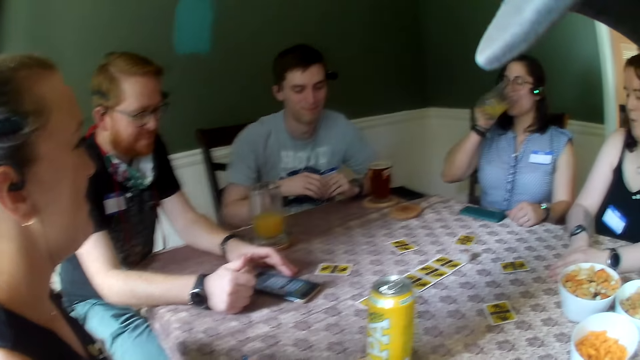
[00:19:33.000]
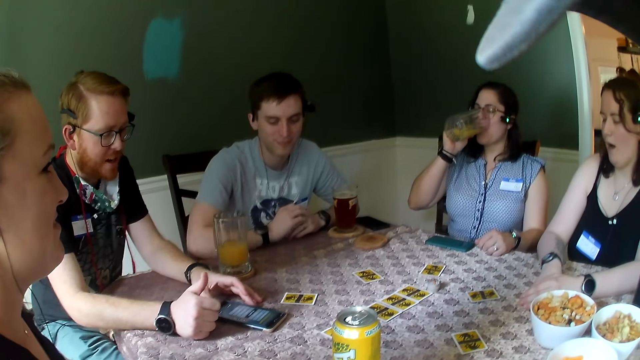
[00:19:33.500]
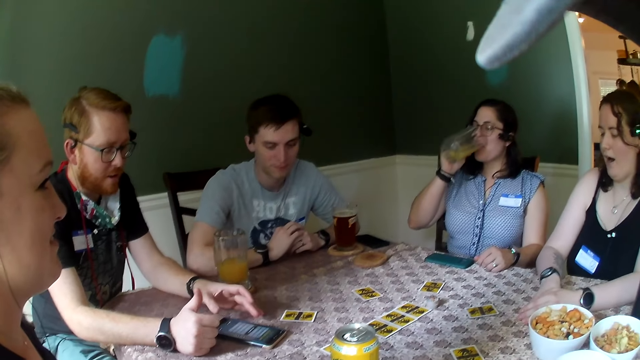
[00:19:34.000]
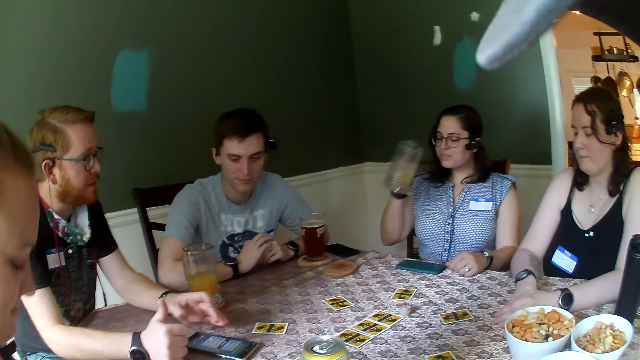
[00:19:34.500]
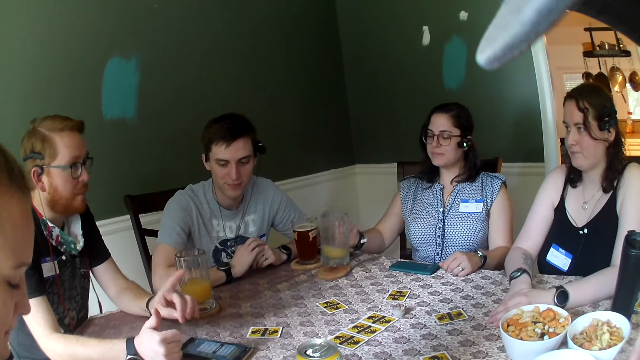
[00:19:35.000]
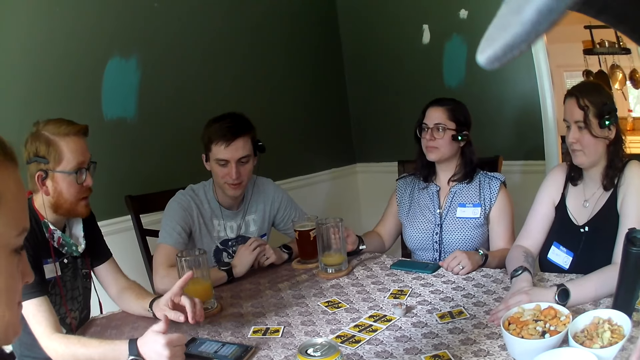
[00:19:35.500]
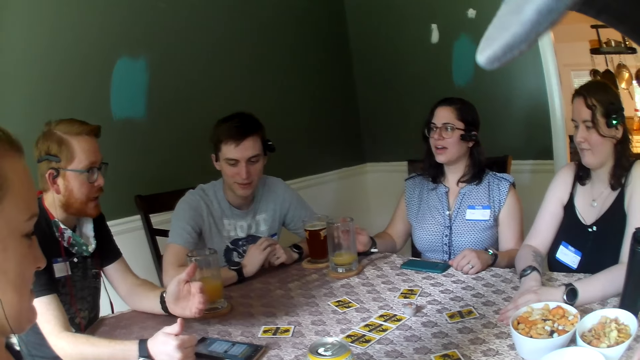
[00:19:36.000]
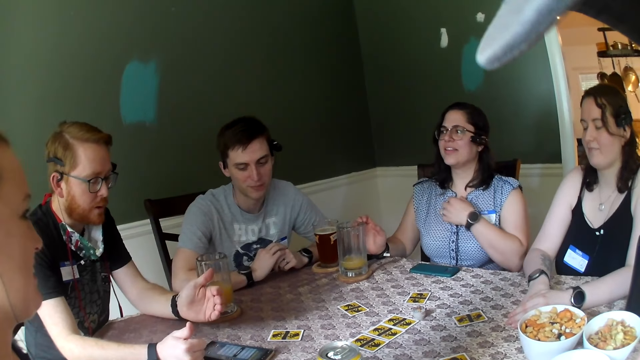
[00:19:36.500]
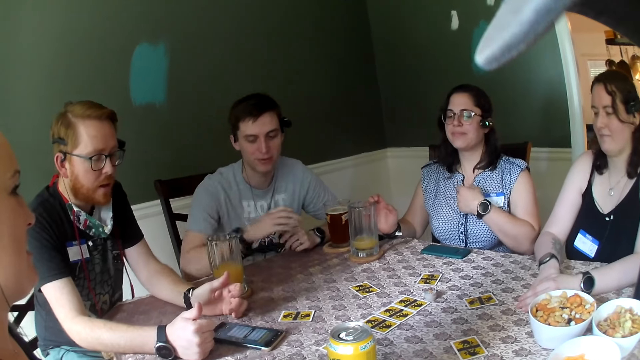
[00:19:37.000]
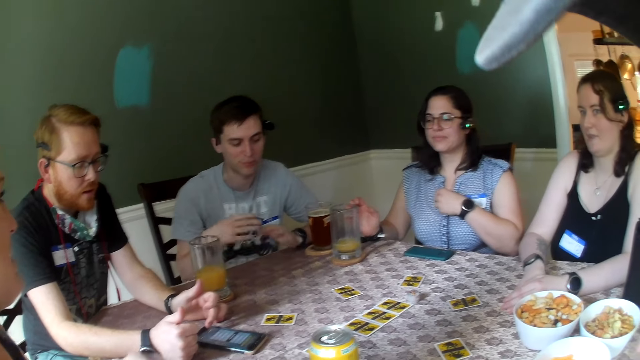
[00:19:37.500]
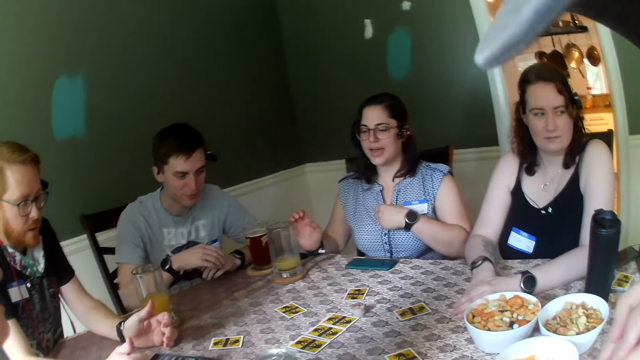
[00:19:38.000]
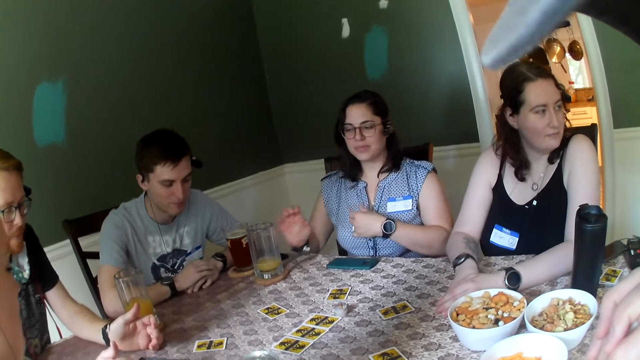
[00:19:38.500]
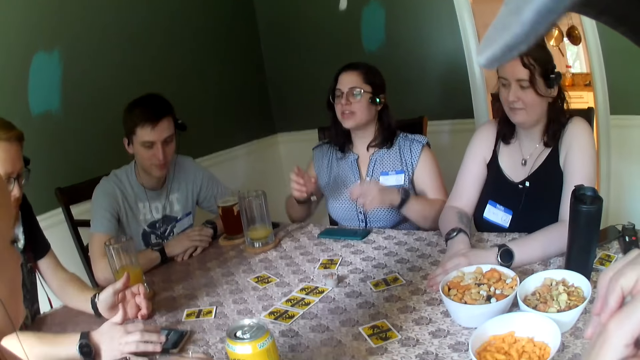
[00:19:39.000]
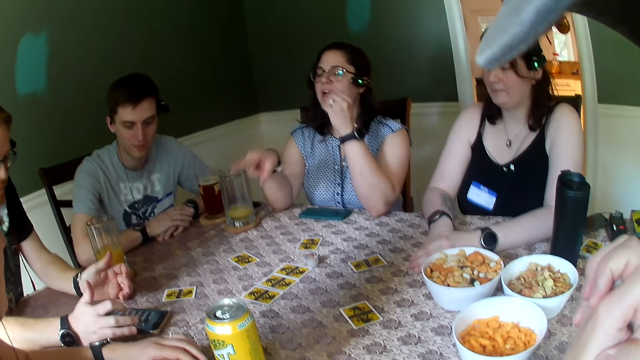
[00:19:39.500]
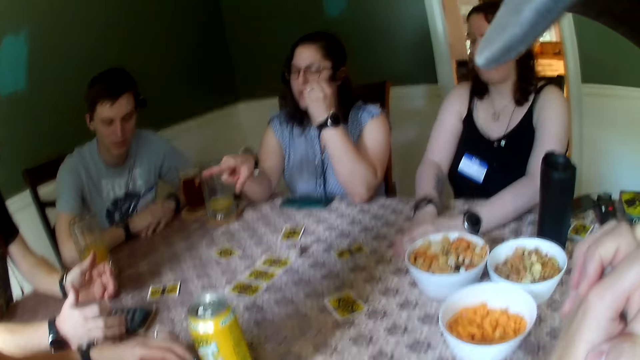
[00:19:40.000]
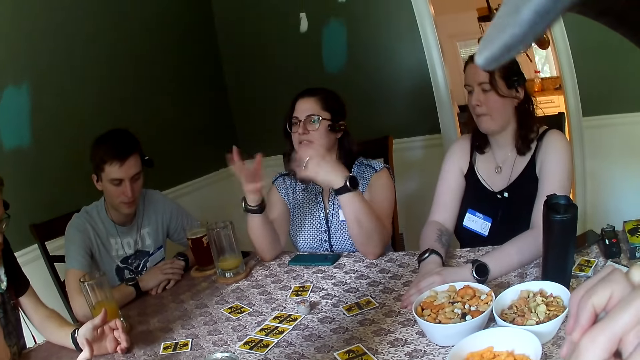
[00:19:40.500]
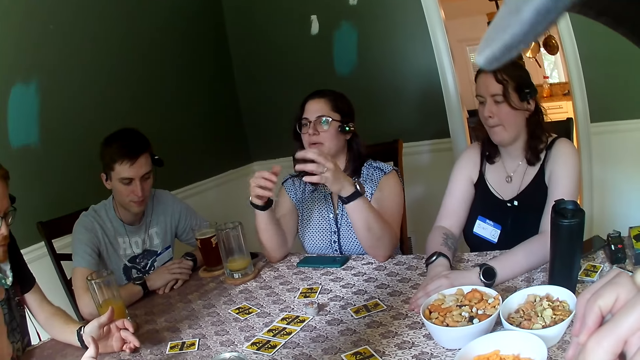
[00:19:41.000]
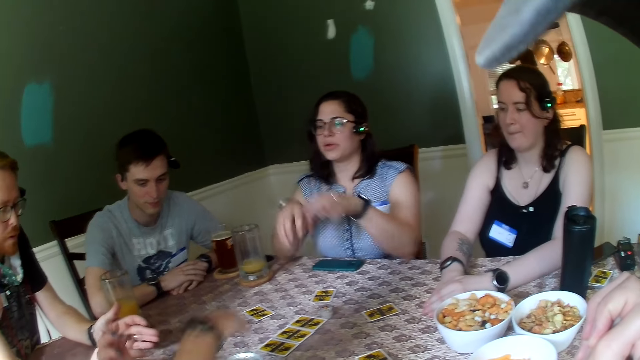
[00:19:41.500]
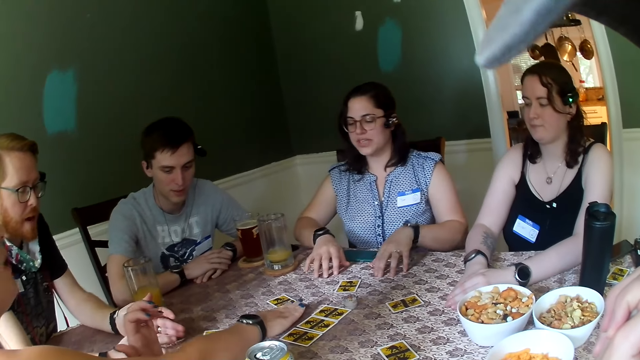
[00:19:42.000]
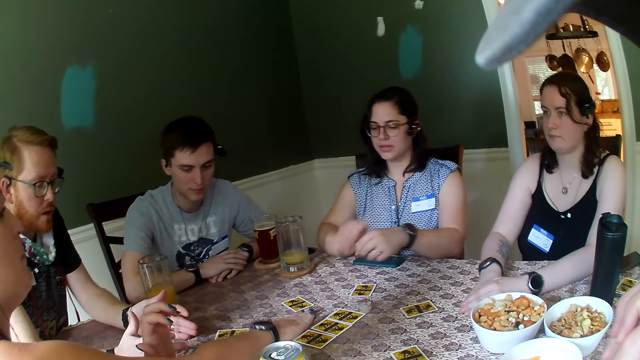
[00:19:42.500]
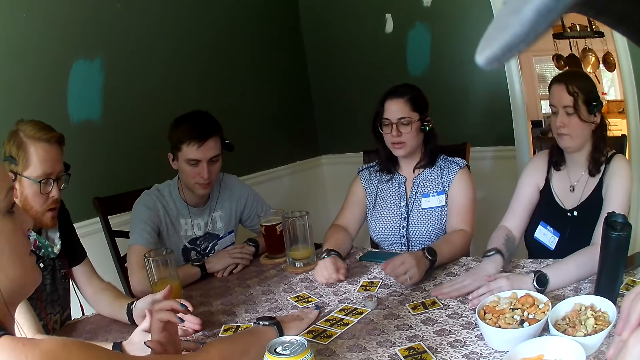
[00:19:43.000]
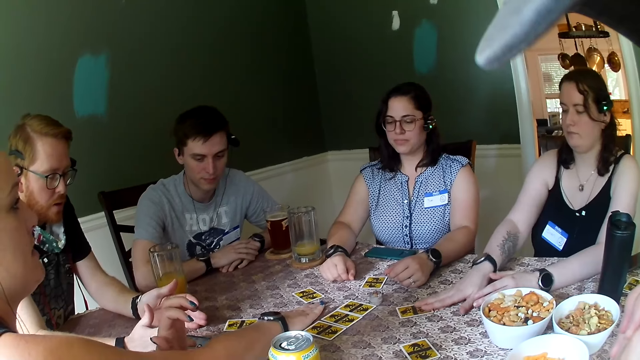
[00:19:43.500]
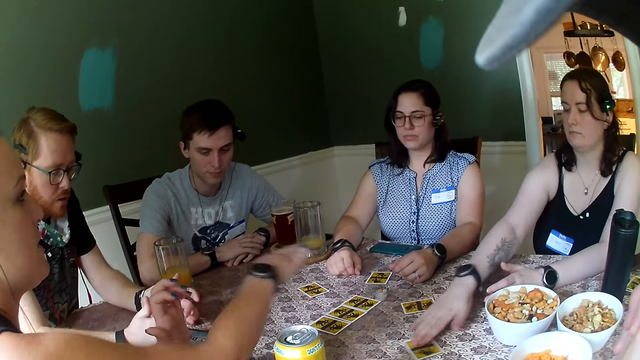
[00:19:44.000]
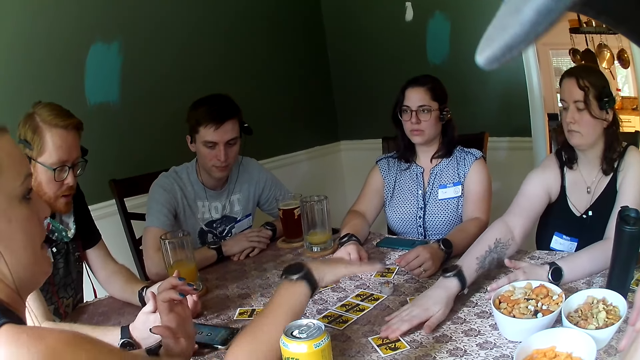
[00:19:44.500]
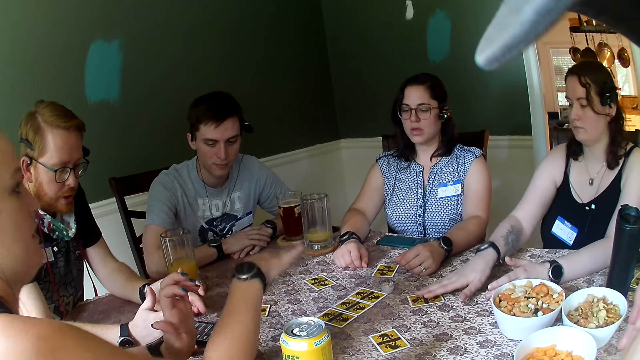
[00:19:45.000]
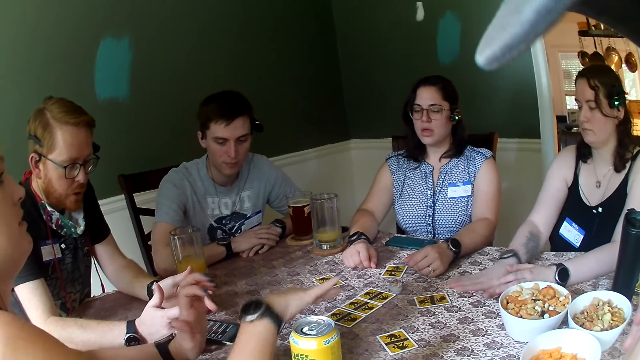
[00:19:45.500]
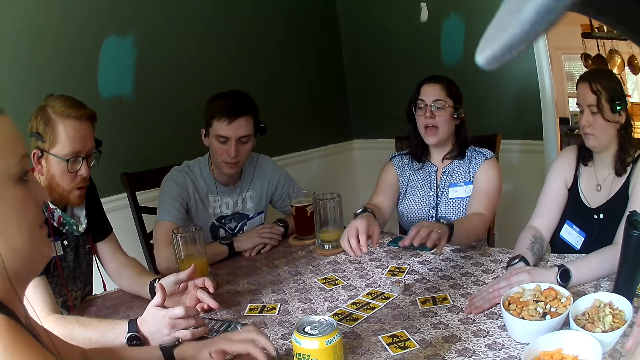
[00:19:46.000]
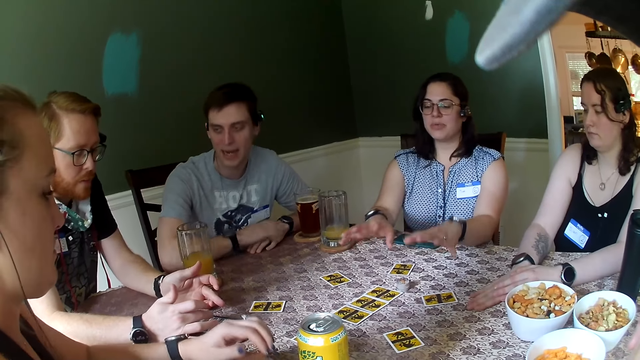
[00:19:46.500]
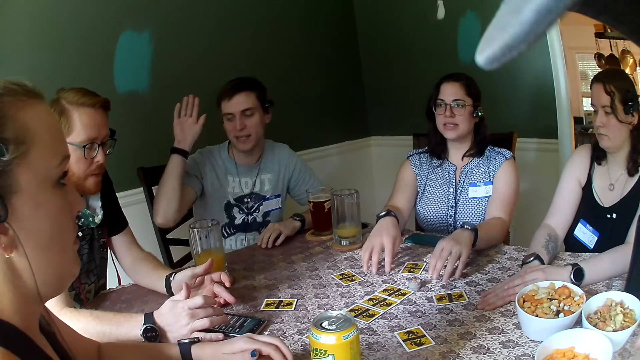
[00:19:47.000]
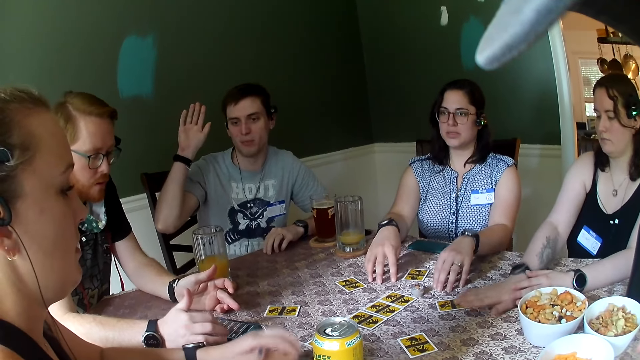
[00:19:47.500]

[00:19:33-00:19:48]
A woman drinks juice from the cup. Another woman looks around the table with a man, another man, the first woman and a third woman. The first woman drops the cup on the table. The other man converses with the first man, the second woman, the first woman and the third woman. The first woman loosens a button on her blouse with her left hand. Another woman touches the table with her right hand. The third woman moves the card on the table with her right hand. The other man converses with the first man, the second woman, the first woman and the third woman.

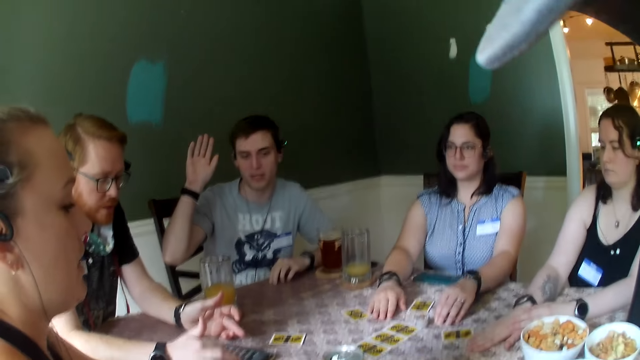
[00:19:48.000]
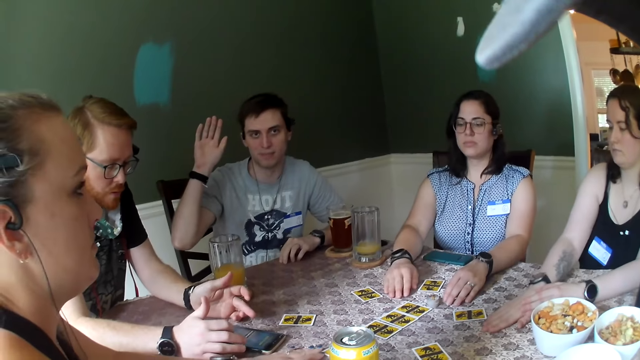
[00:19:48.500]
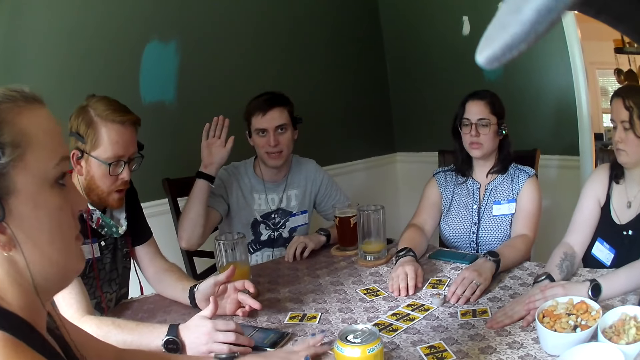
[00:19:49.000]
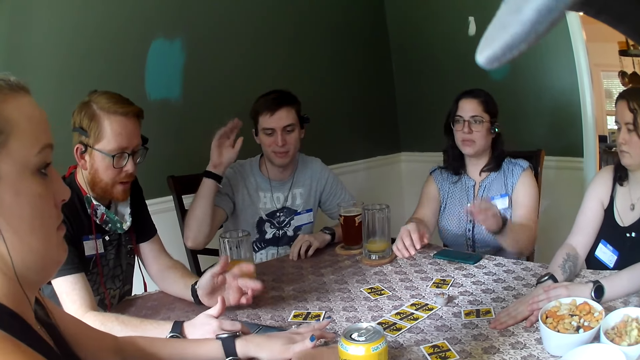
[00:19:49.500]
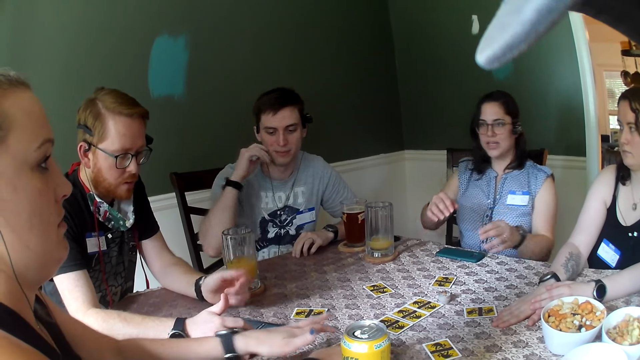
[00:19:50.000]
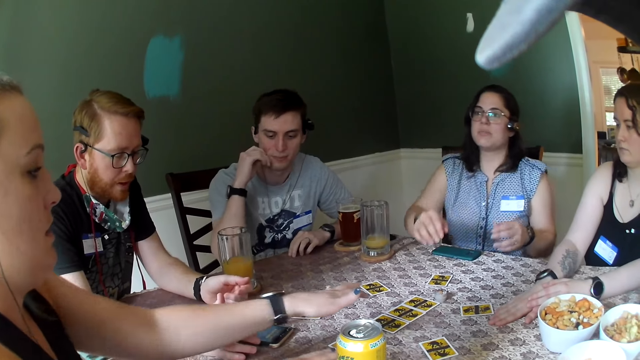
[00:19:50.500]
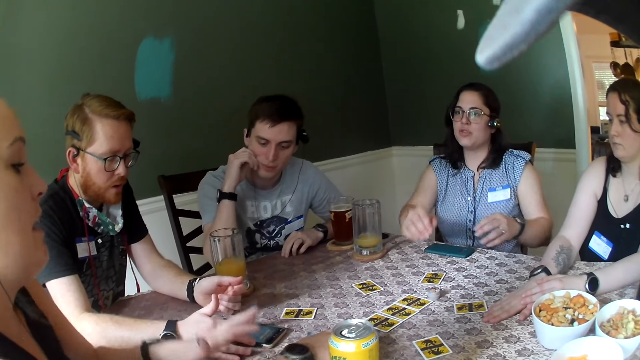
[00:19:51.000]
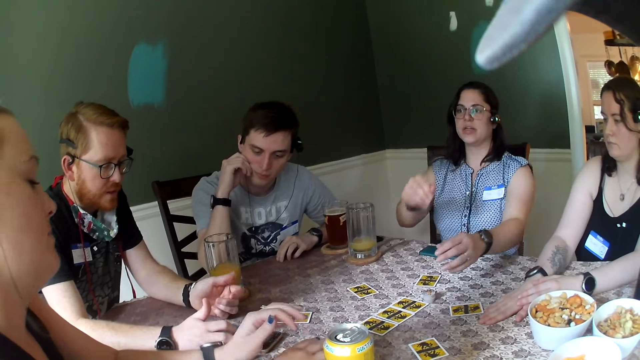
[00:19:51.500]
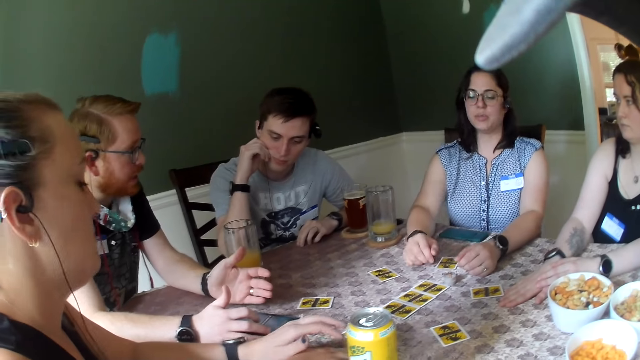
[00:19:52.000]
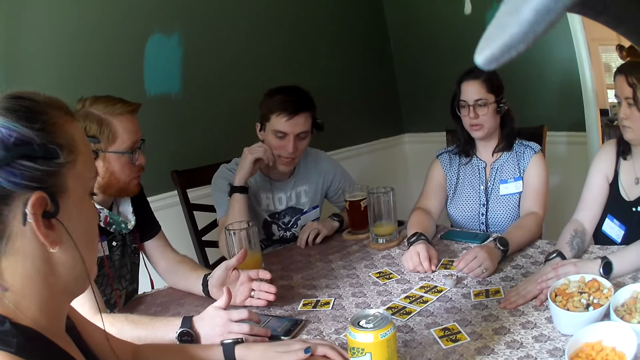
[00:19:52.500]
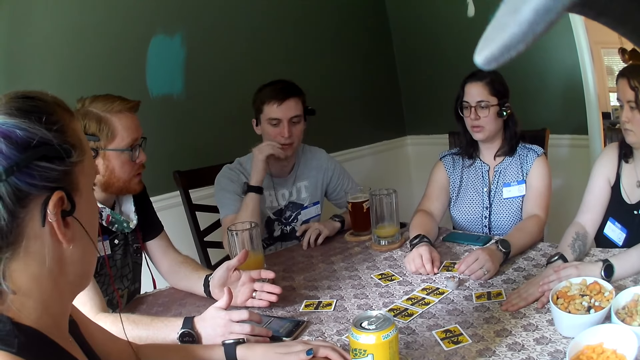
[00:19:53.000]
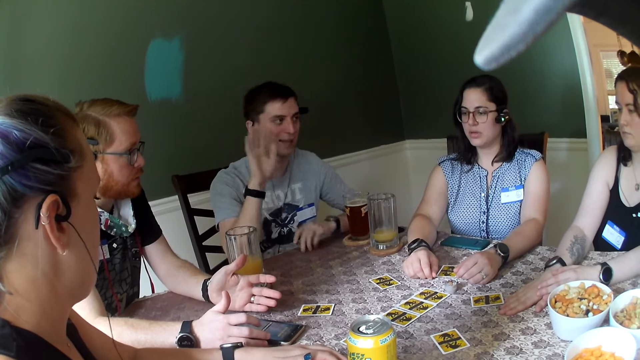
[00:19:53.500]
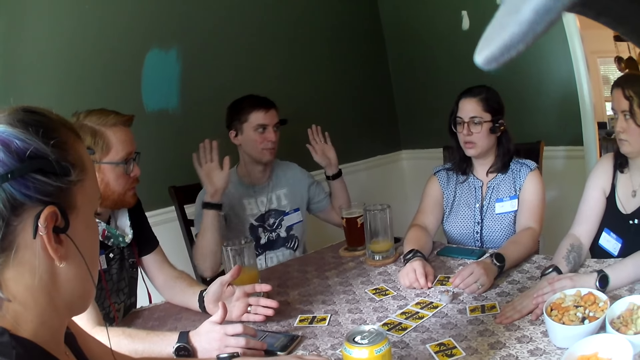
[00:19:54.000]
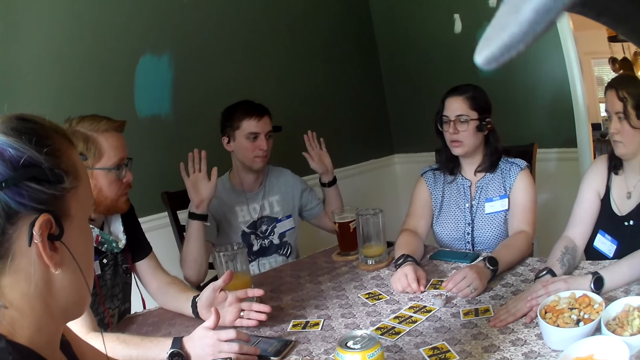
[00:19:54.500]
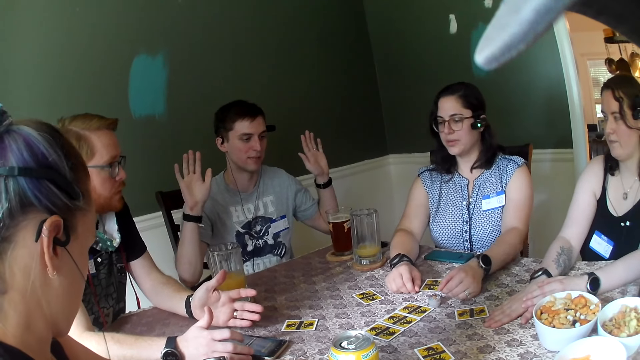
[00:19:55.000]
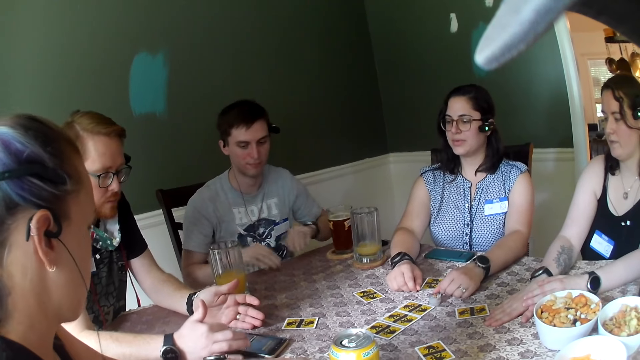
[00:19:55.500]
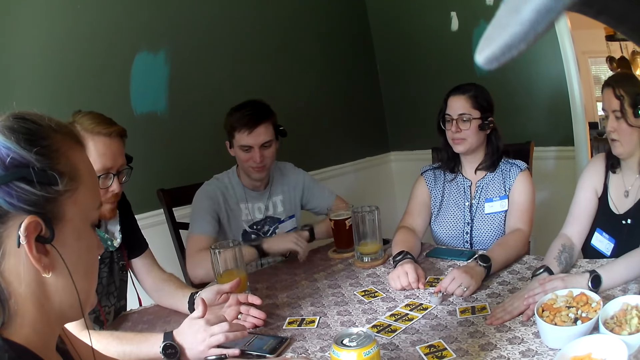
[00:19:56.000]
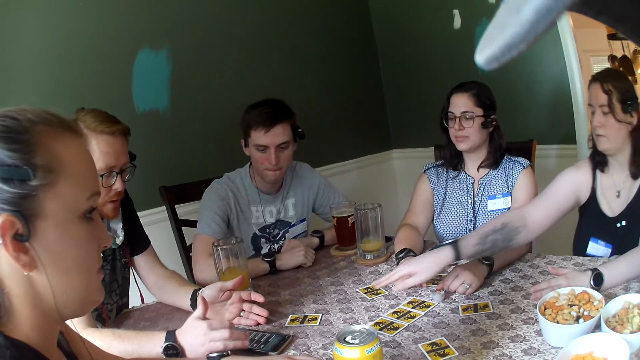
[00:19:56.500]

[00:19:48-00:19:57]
The camera wearer looks around the table. A man converses with another man and a woman, another woman and a third woman.
